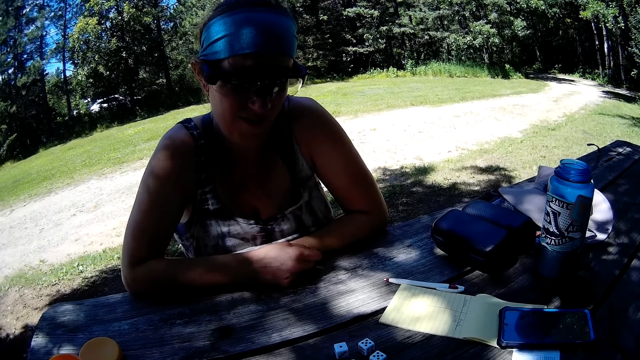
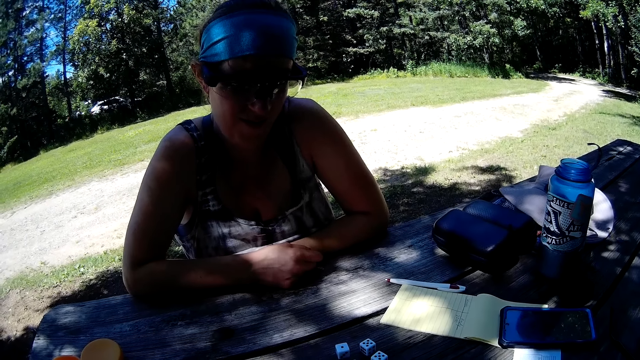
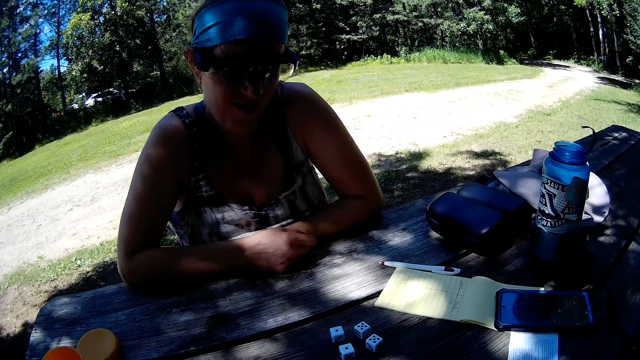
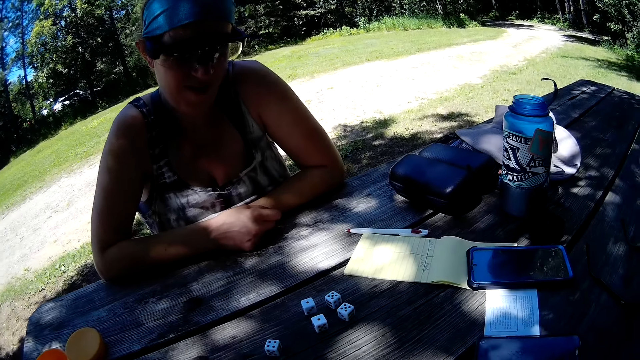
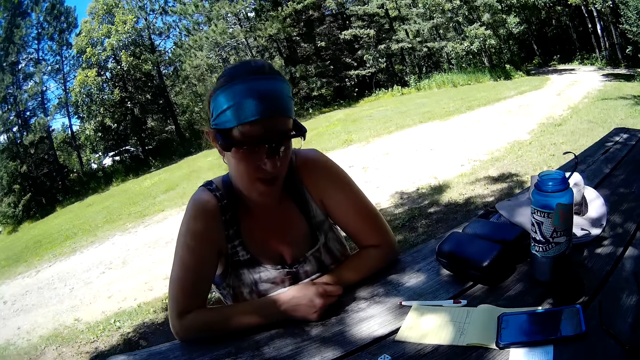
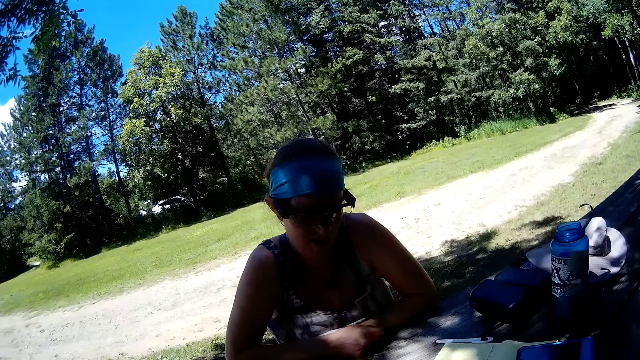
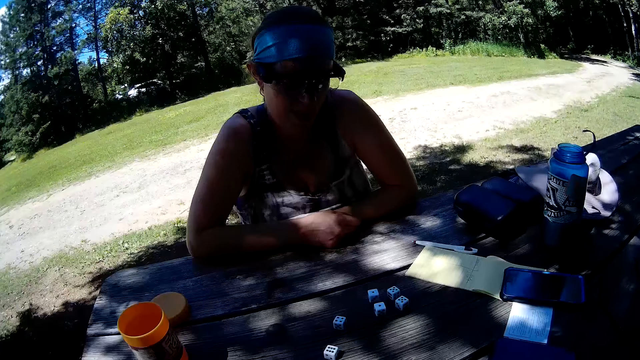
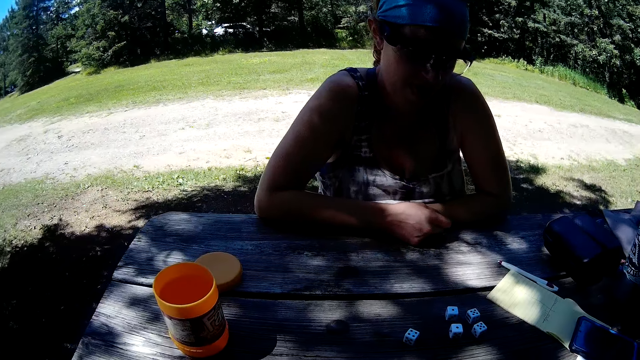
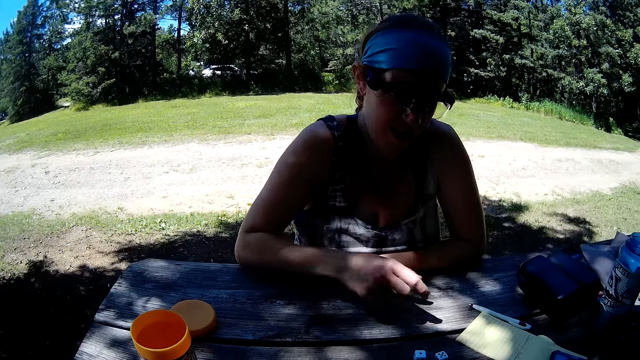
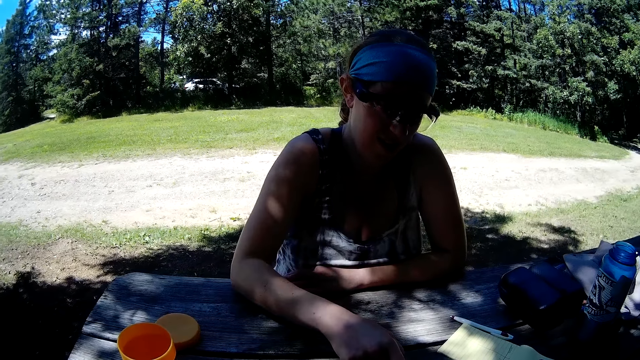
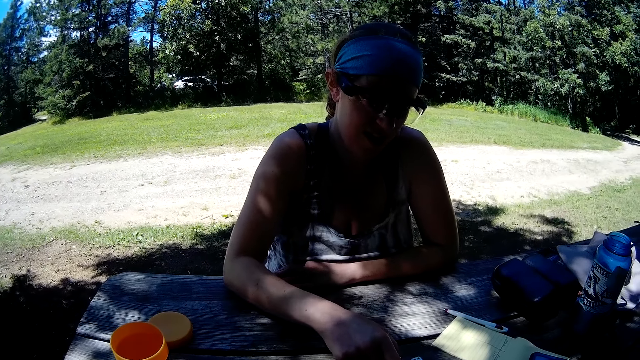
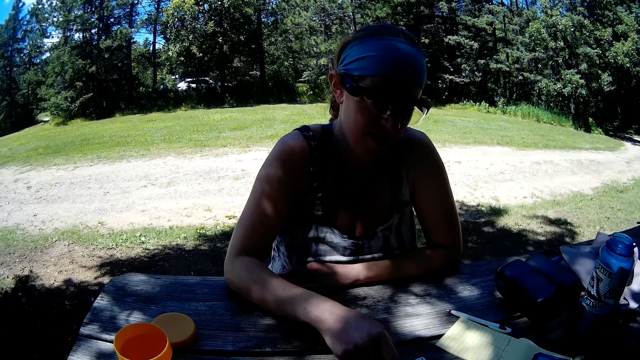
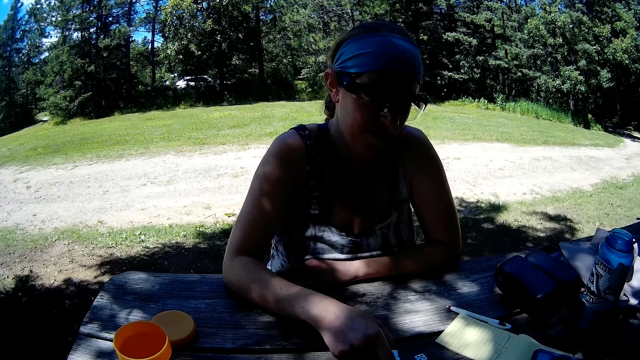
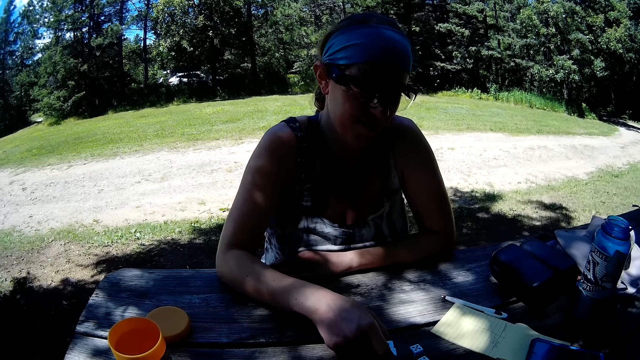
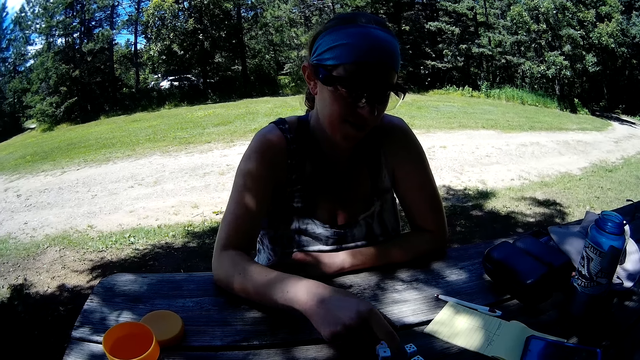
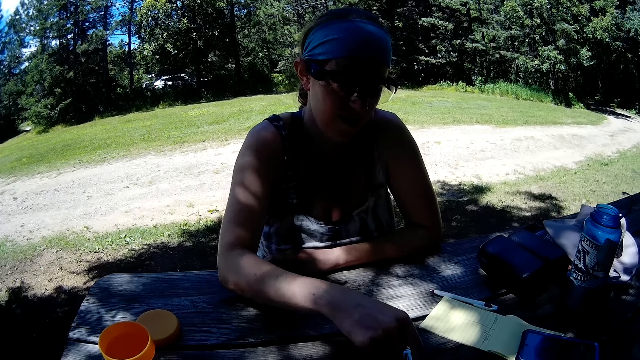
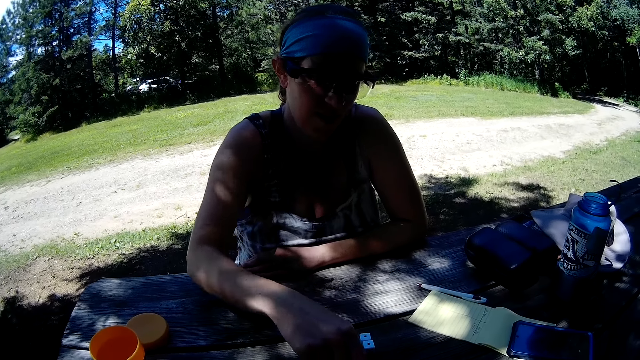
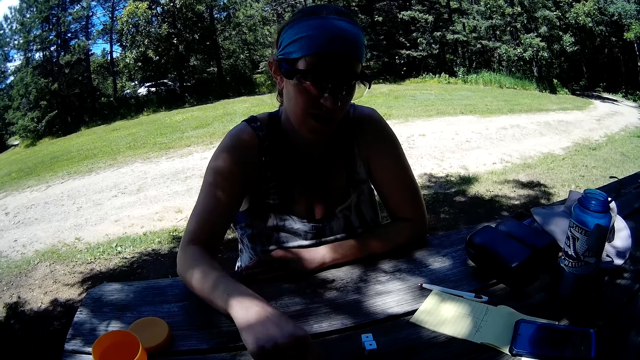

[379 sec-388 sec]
The camera wearer looks at a woman. The woman moves some dice on the table with her right hand.

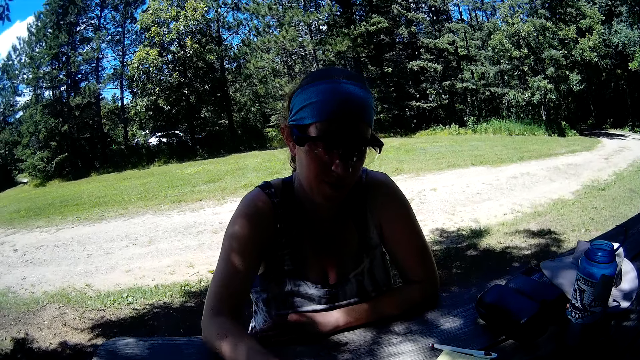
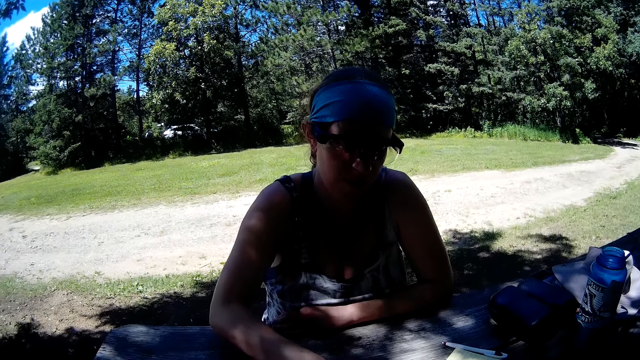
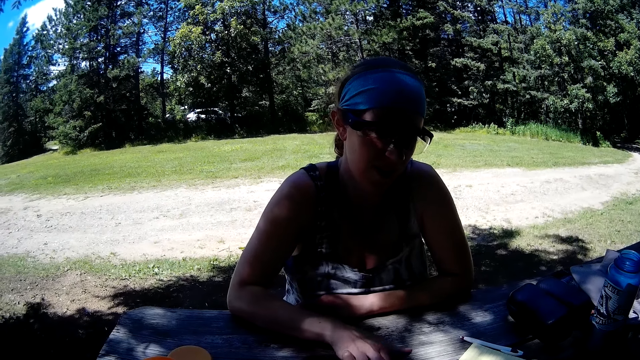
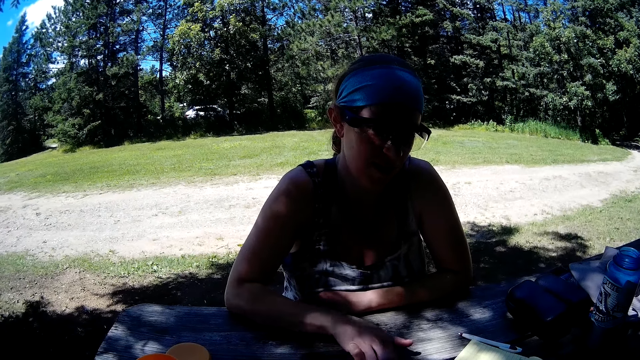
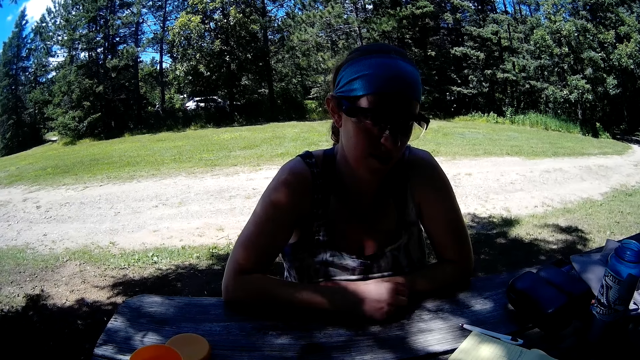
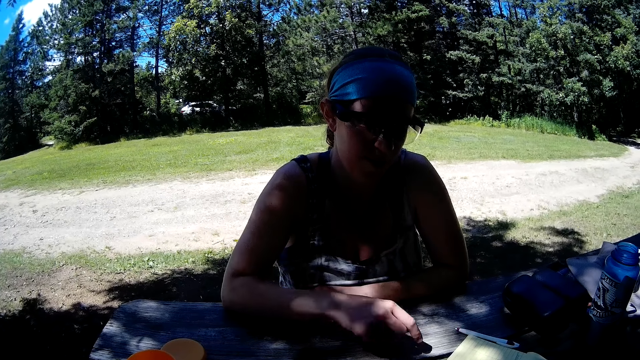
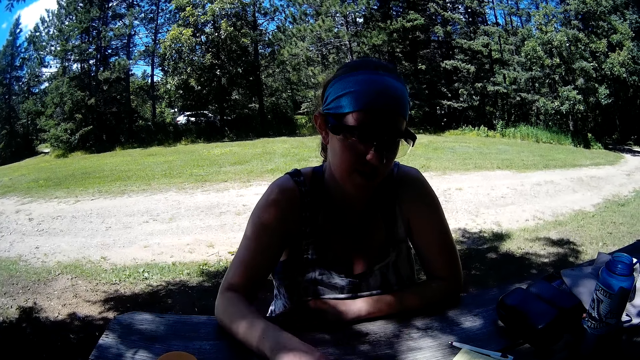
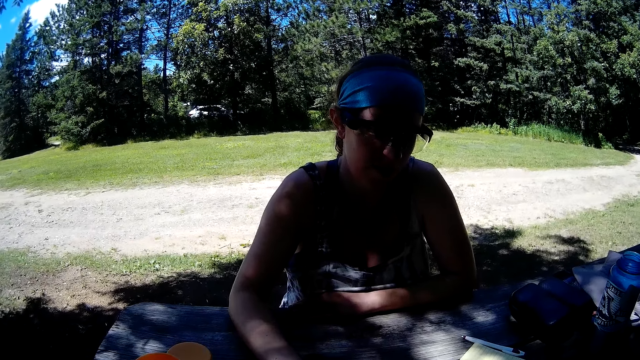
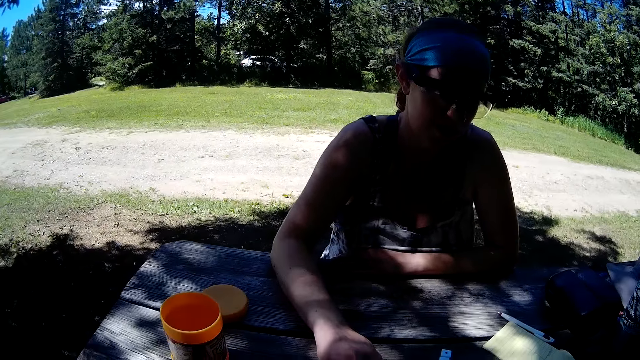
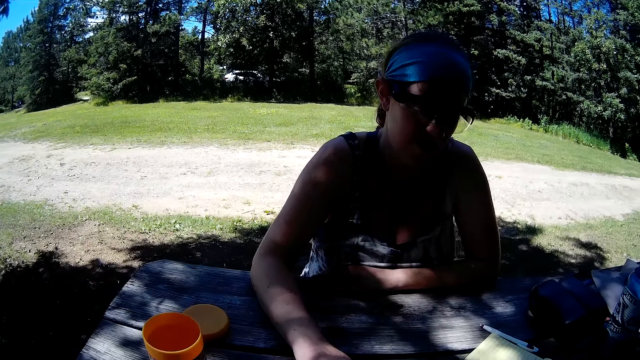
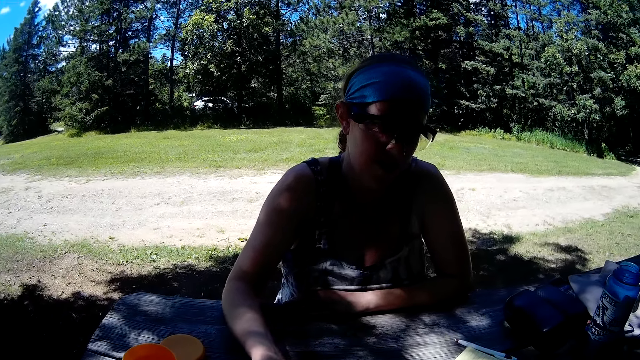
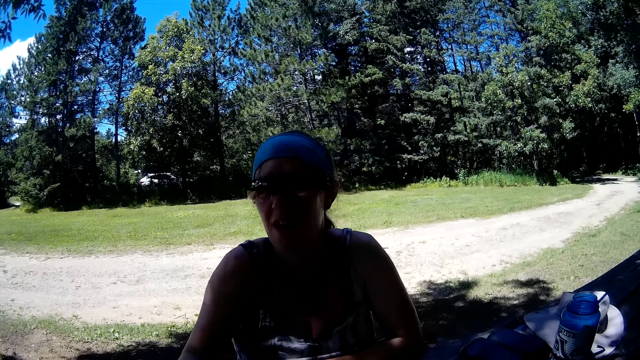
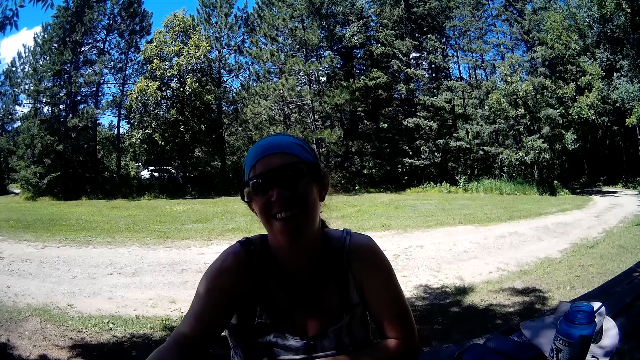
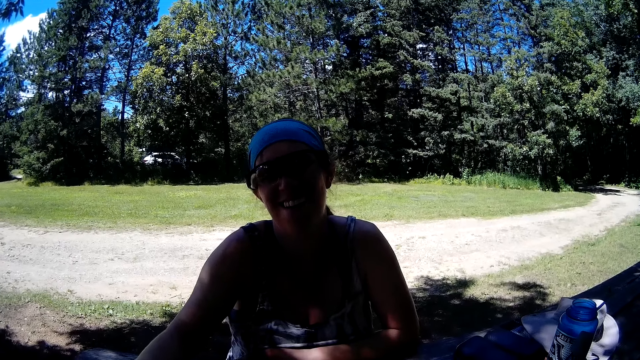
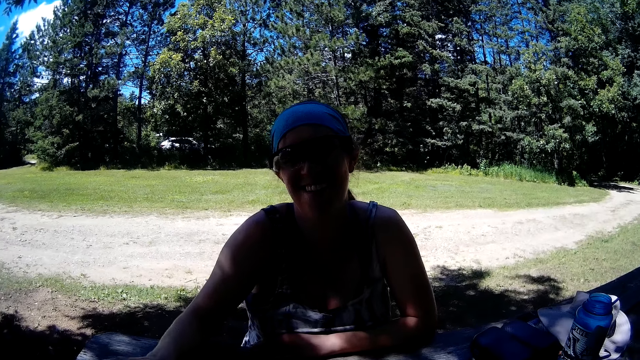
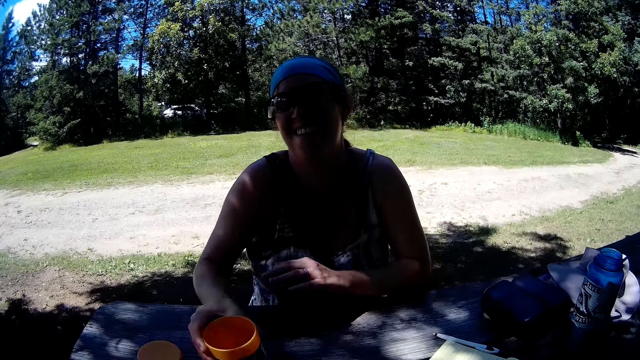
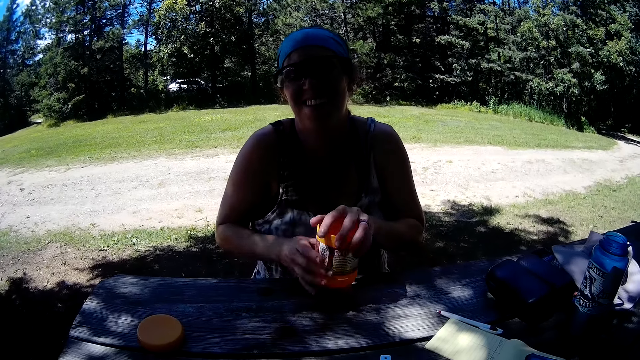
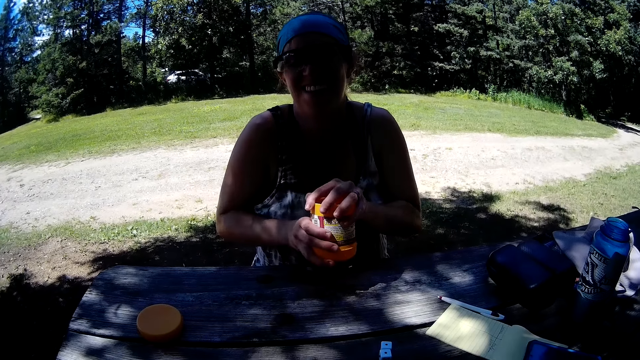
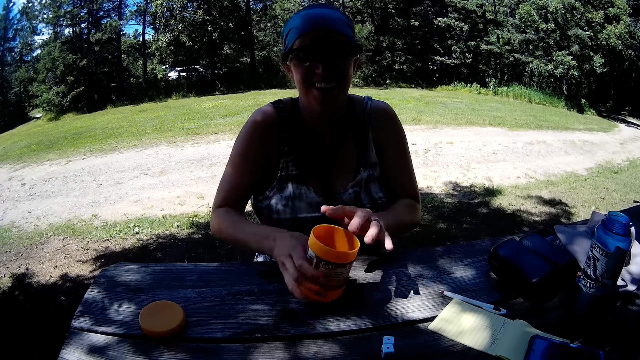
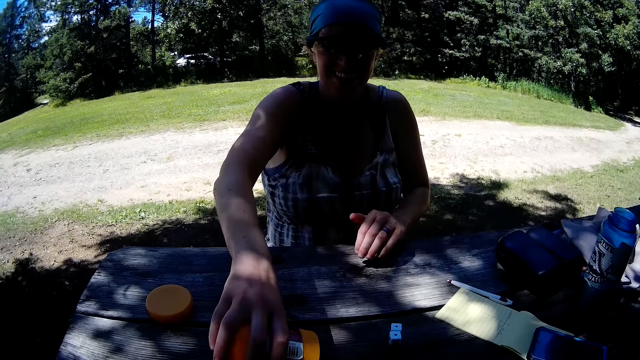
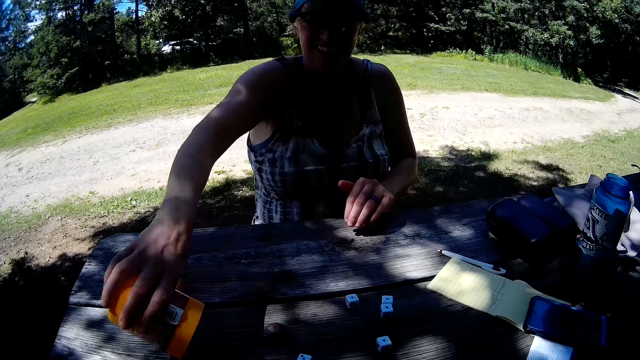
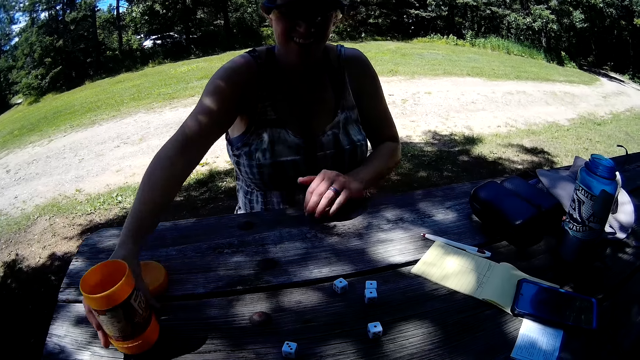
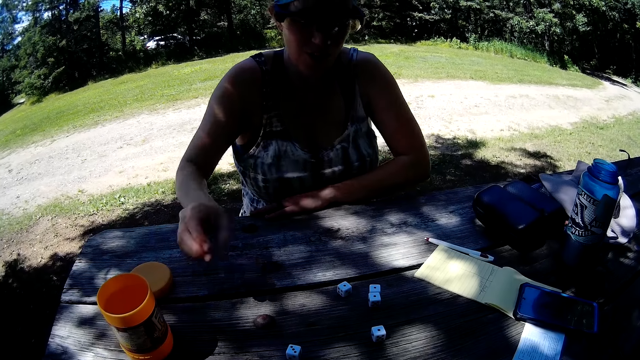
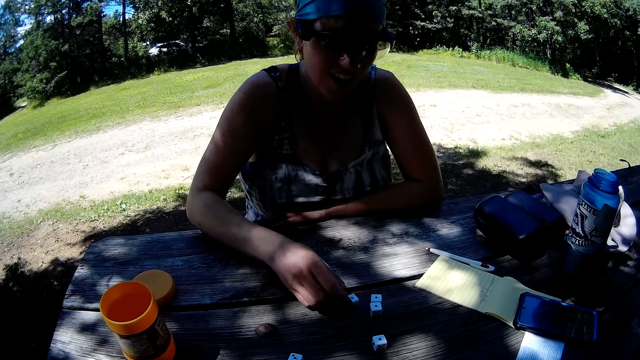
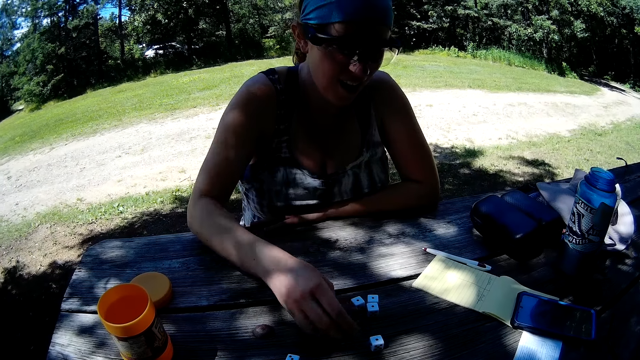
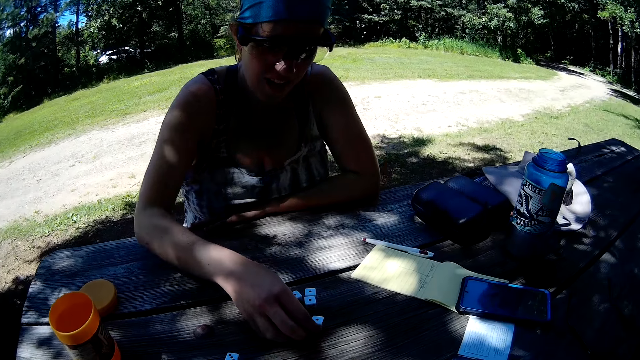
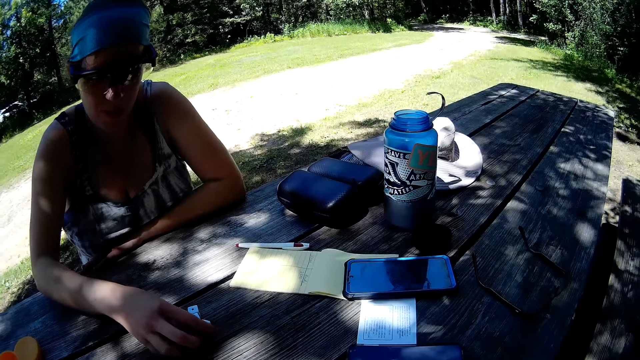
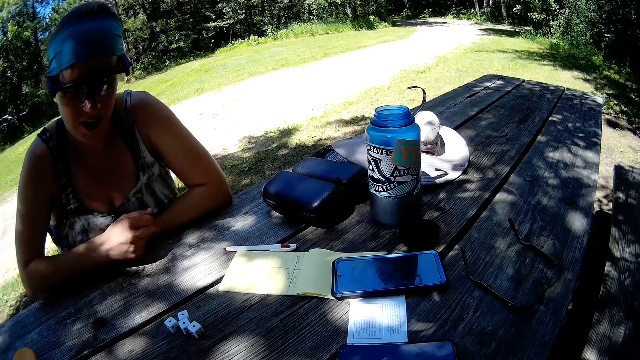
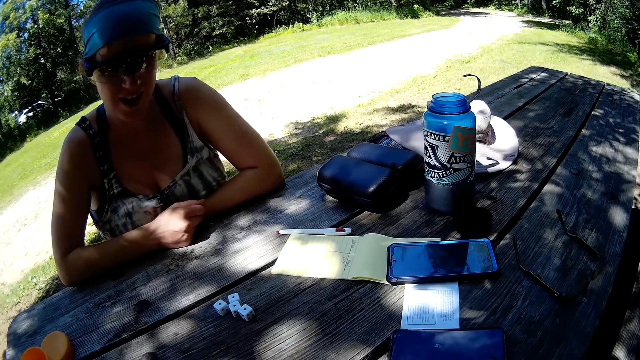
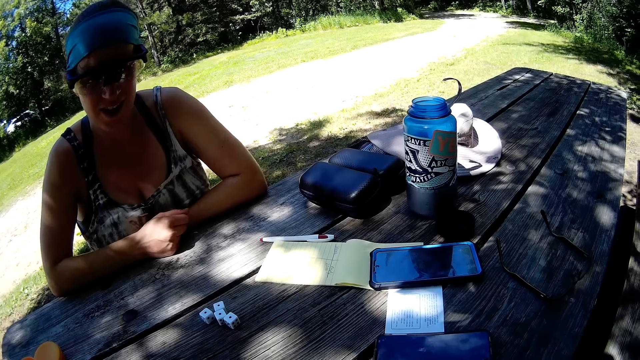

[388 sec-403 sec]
A woman touches the table with her right arm. The woman picks some dice from the table with her right hand, drops the dice into a plastic cup on the table with her right hand, and takes the plastic cup from the table with her right hand. The woman holds the plastic cup with both hands and shakes the plastic cup in both hands. The woman pours the dice in the plastic cup on the table with her right hand. The woman touches the table with her left arm. The woman drops the plastic cup in her right hand on the table. The woman moves two dice on the table with her right hand. The woman touches the table with her right arm.
